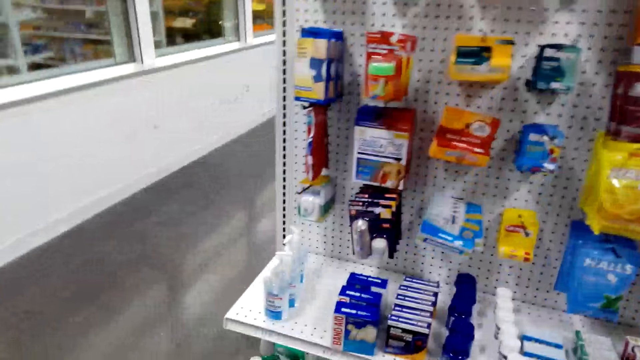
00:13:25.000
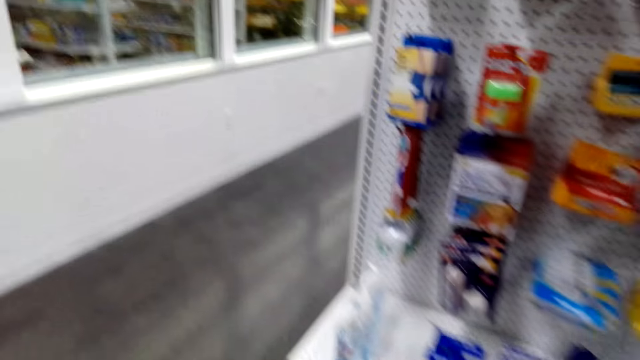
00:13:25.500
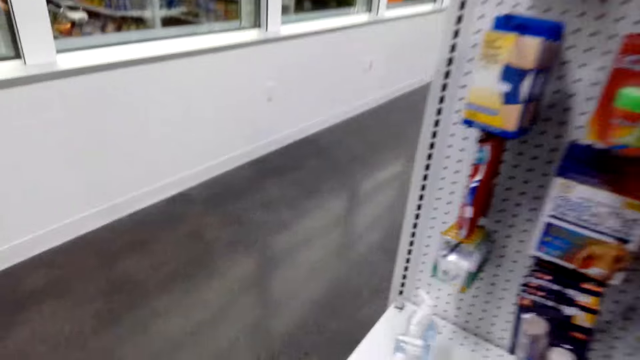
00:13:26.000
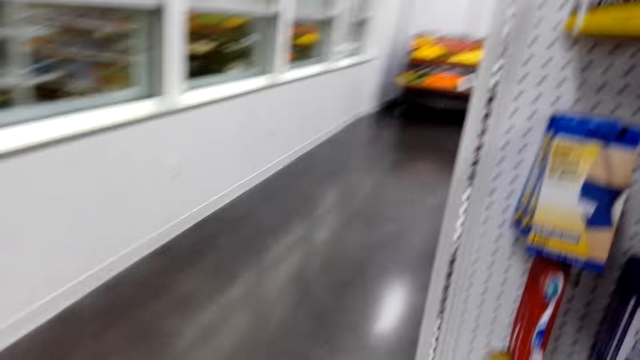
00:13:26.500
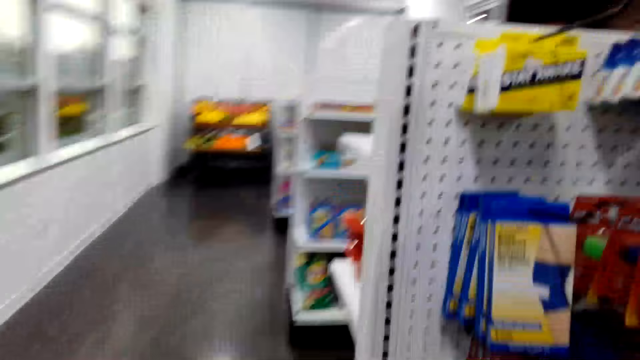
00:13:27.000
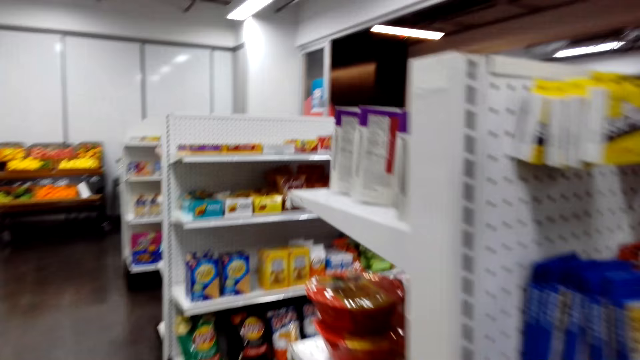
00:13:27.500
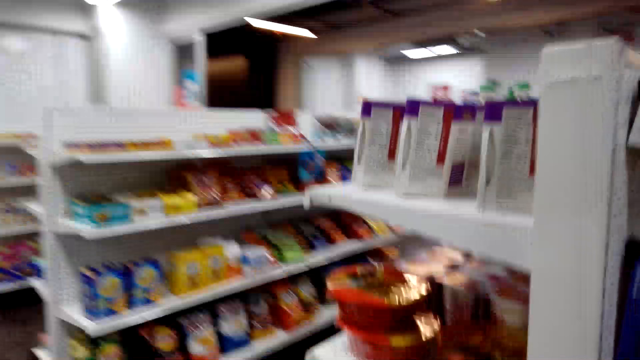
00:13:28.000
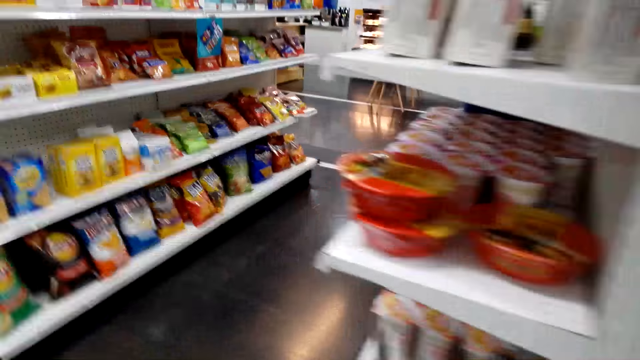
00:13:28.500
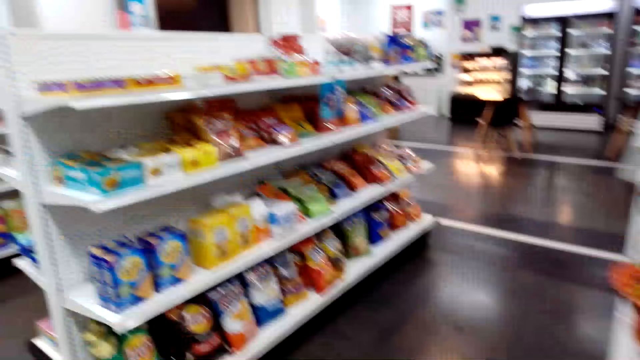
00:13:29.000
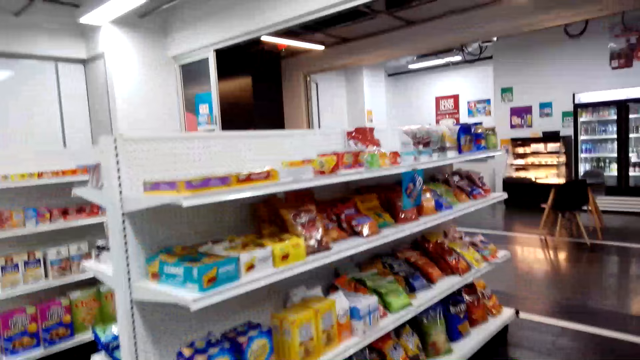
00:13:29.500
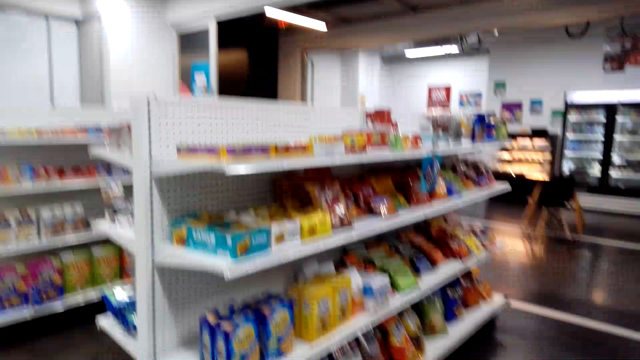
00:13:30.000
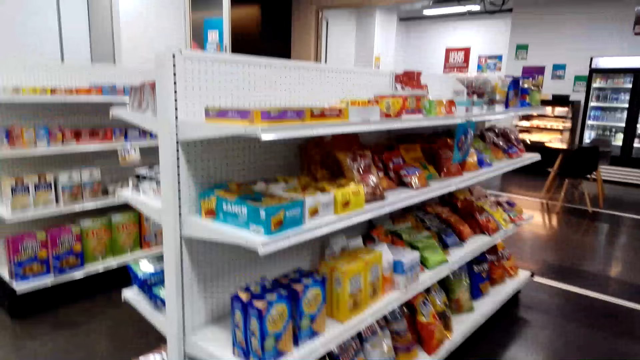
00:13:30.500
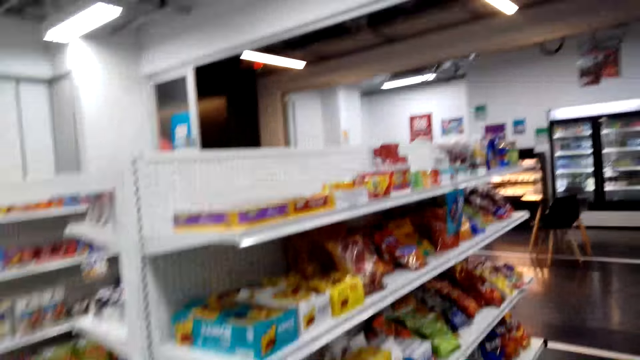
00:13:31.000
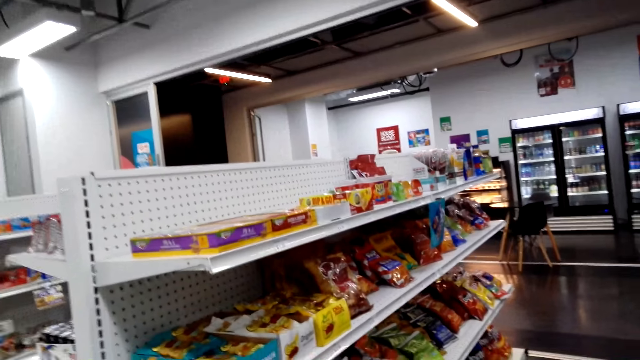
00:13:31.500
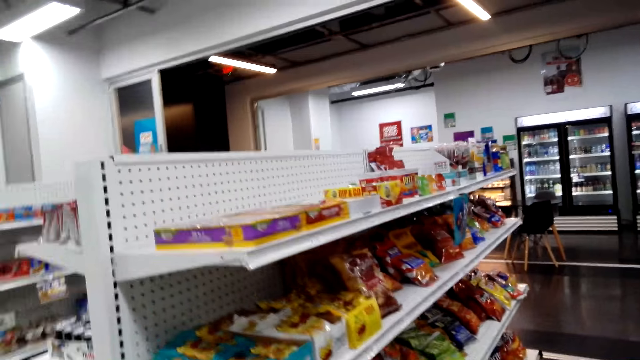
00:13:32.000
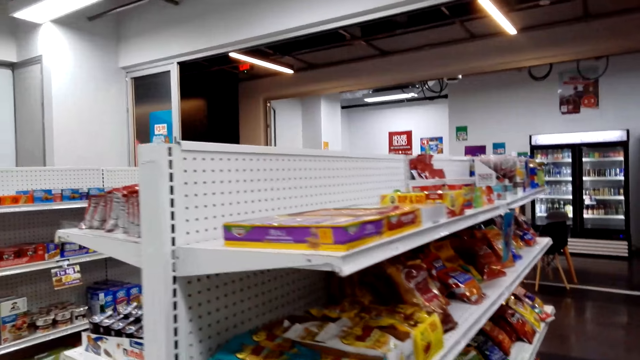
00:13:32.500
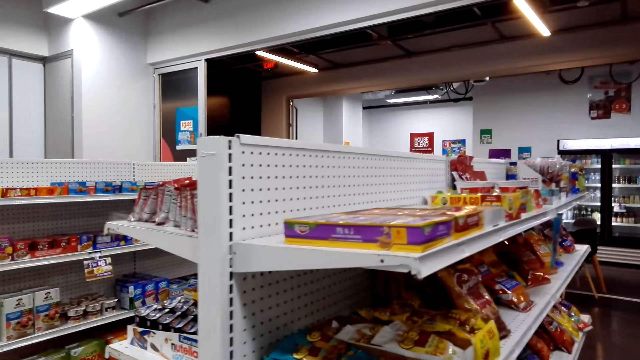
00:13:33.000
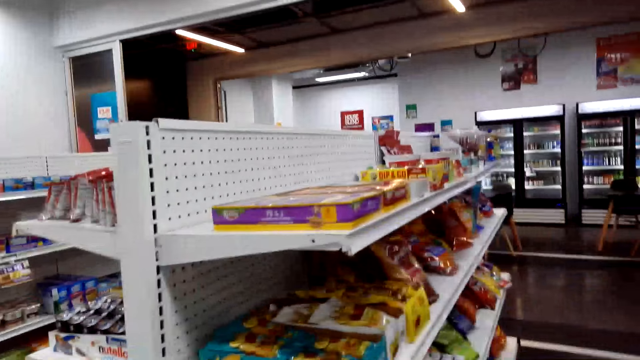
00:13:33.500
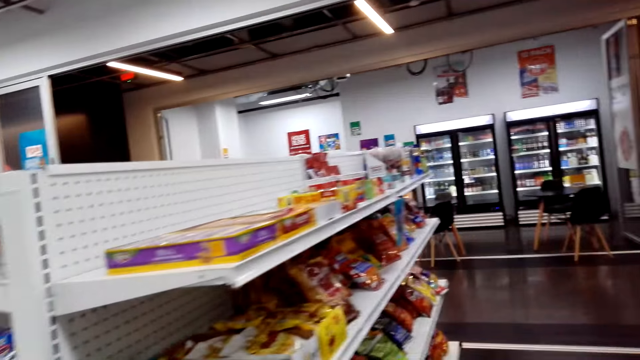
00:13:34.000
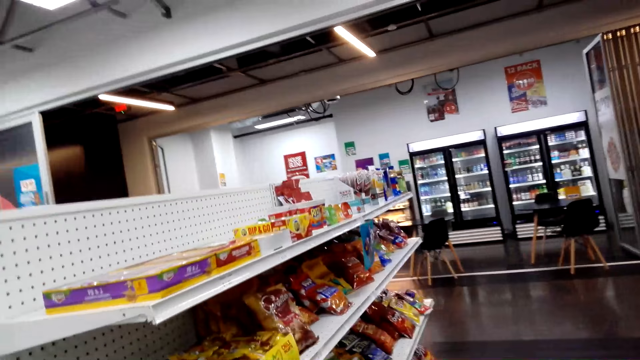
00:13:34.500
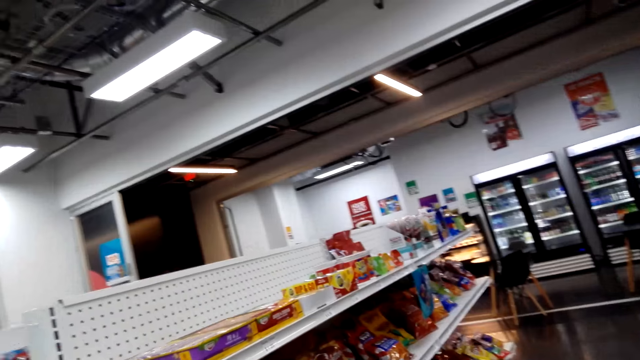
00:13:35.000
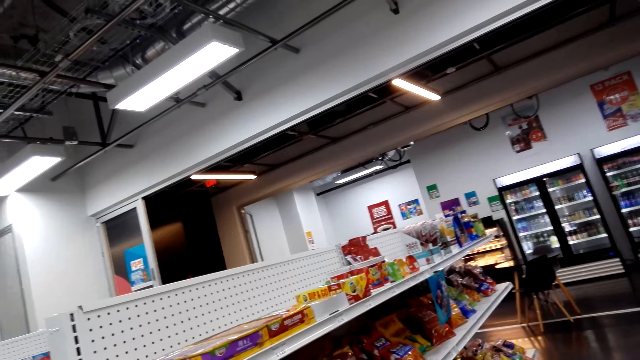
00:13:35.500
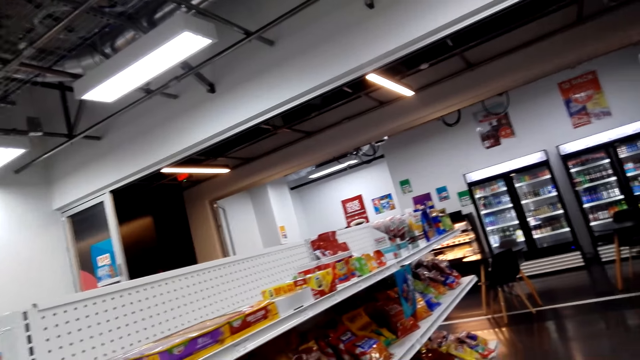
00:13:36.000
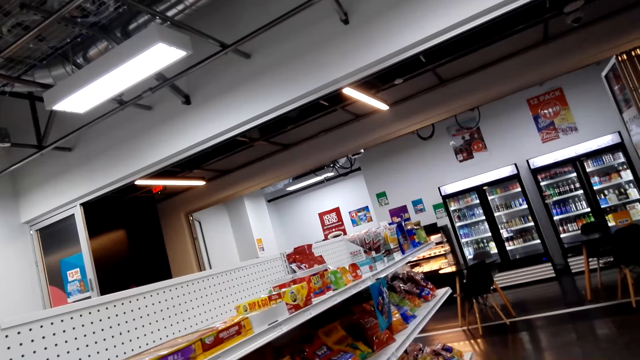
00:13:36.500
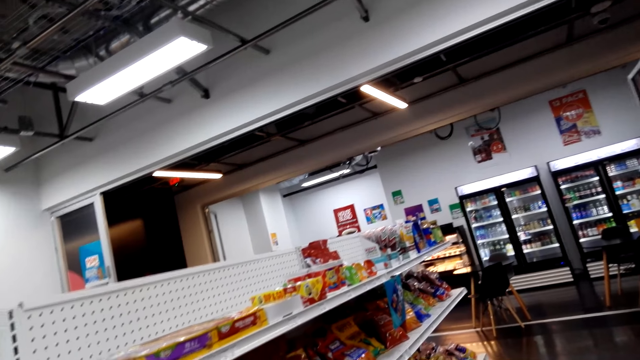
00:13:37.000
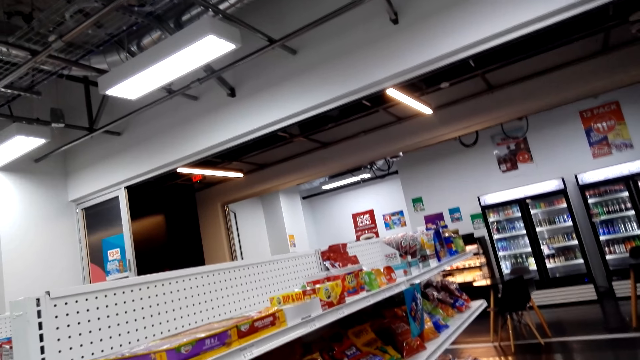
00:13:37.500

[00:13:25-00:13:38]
The camera wearer walks around the supermarket. They stop. They look at the shelves. They look at the items.

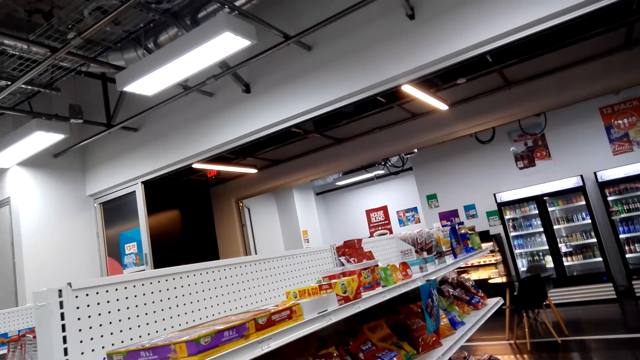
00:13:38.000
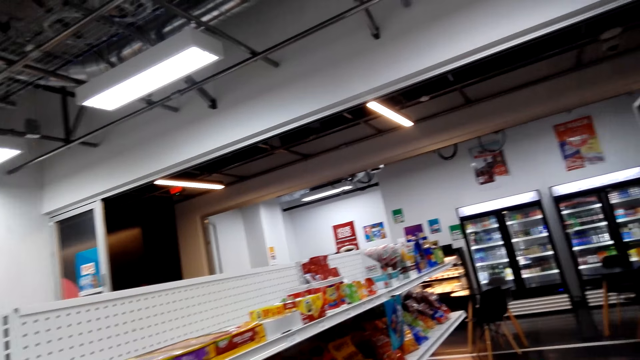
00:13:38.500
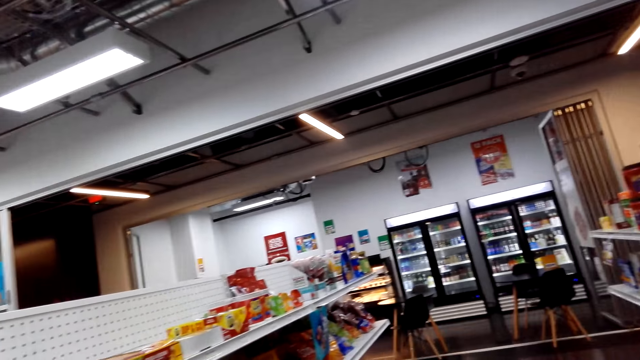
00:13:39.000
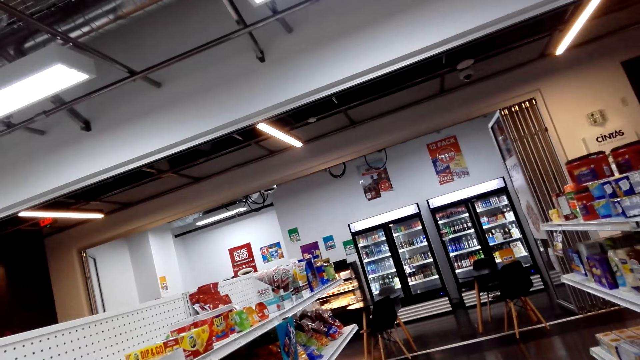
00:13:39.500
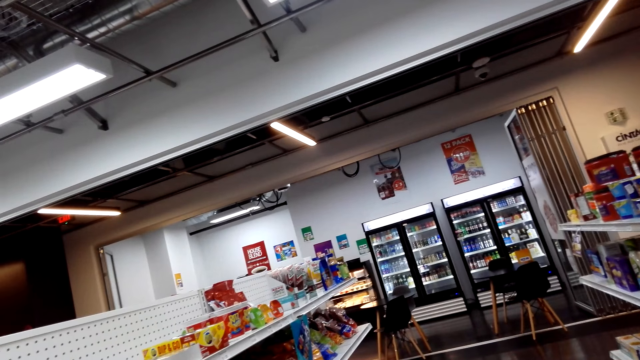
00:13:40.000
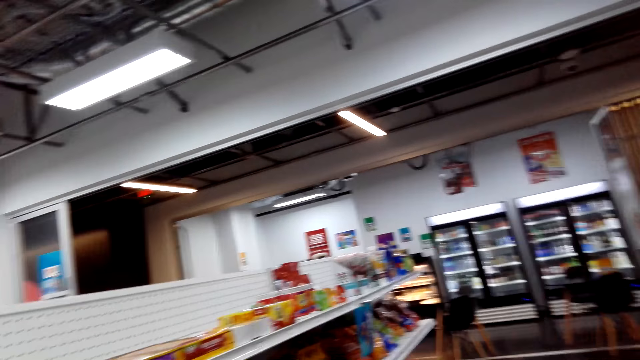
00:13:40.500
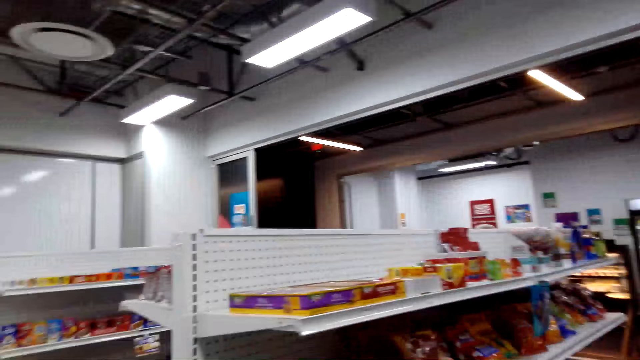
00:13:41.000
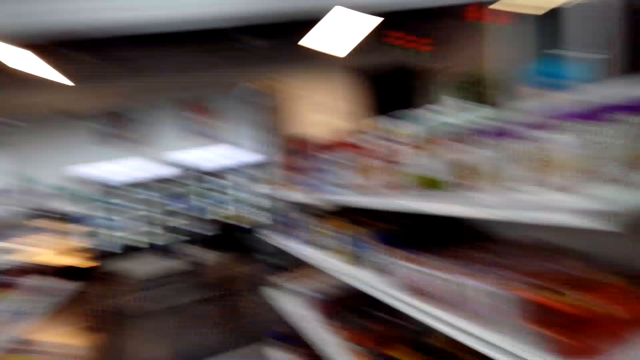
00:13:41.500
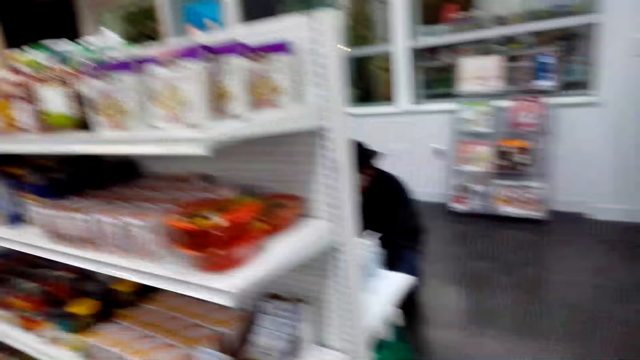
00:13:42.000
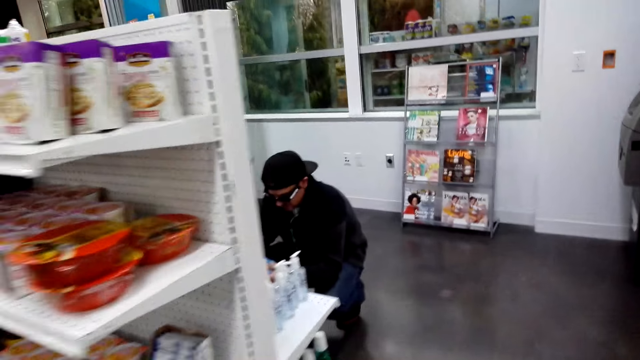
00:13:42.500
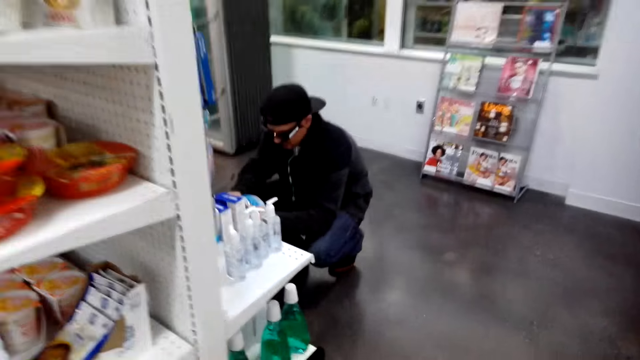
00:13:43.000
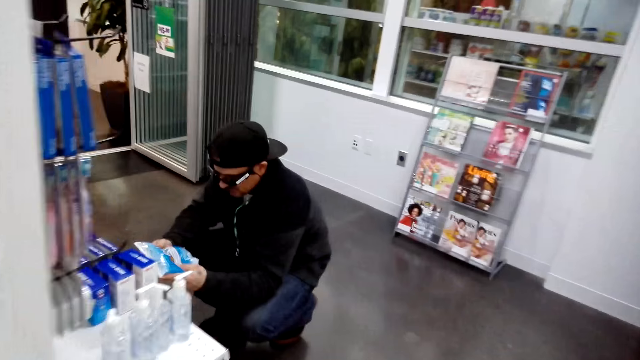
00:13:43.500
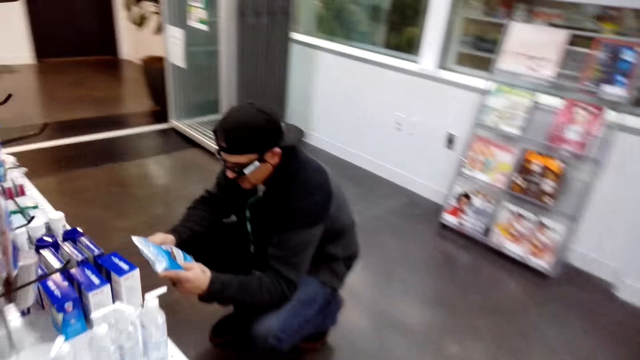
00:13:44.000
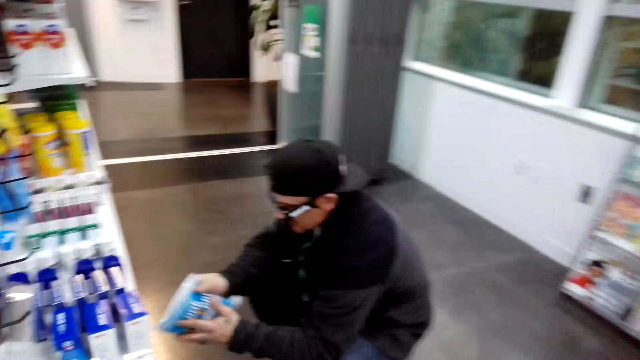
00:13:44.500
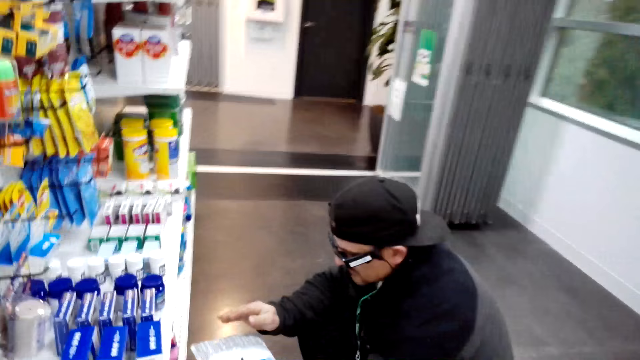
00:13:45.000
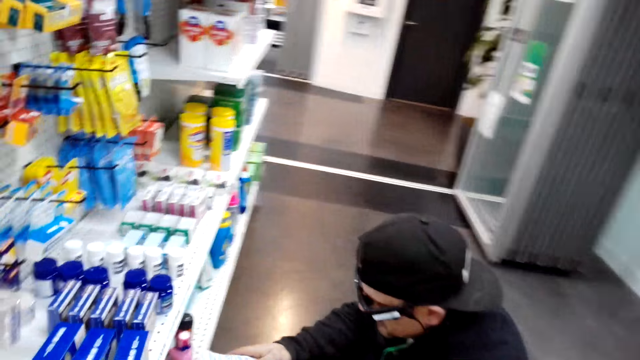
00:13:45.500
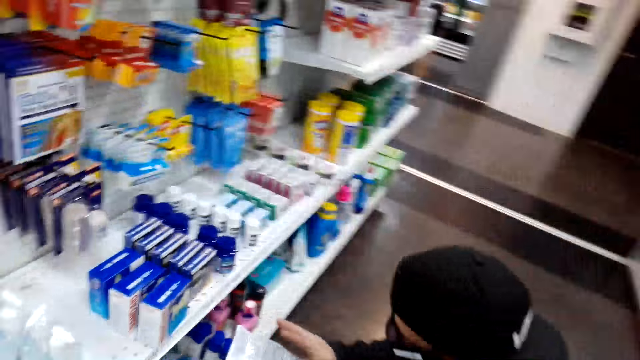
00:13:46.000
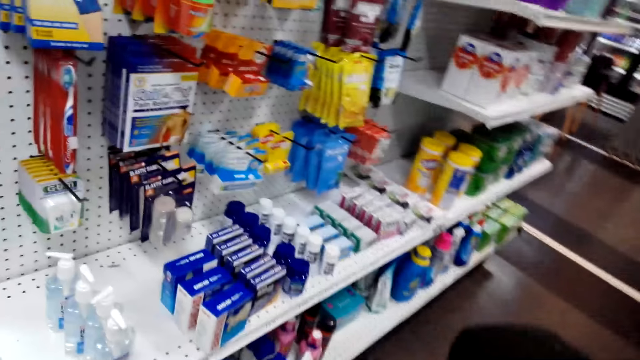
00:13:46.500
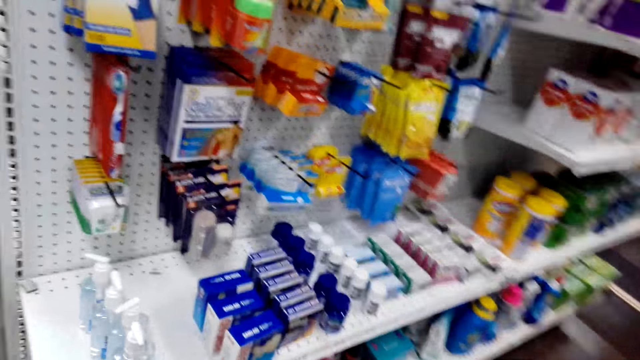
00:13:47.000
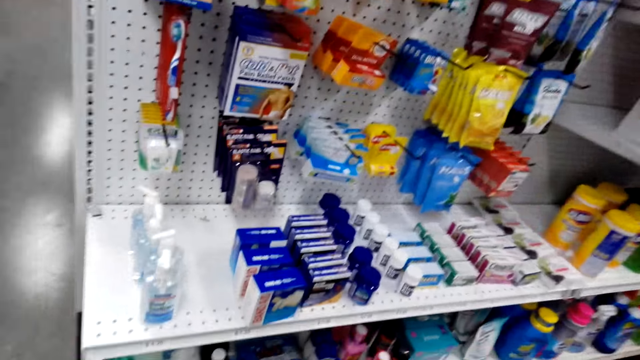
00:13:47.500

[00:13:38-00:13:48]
The camera wearer walks around the supermarket towards a man. The man holds something and looks at the items. The camera wearer converses with the man. They view items on a supermarket shelving.
